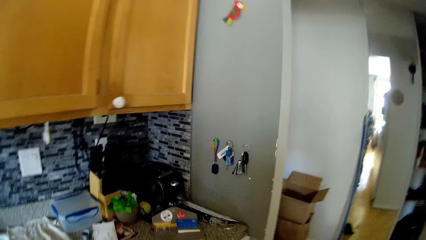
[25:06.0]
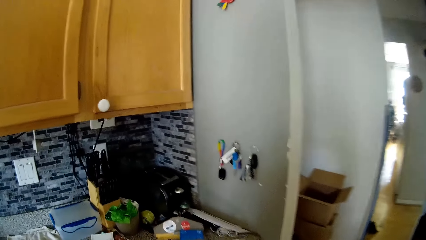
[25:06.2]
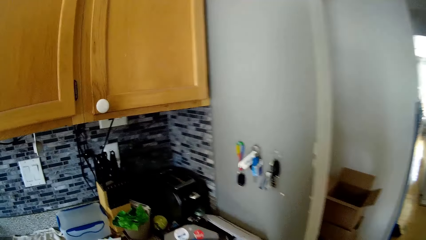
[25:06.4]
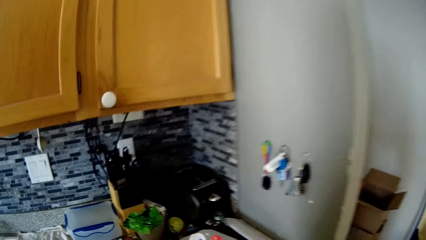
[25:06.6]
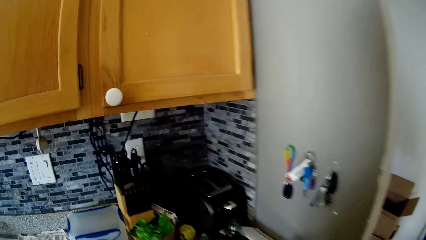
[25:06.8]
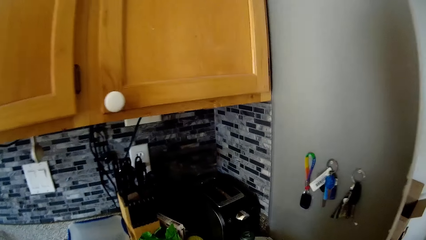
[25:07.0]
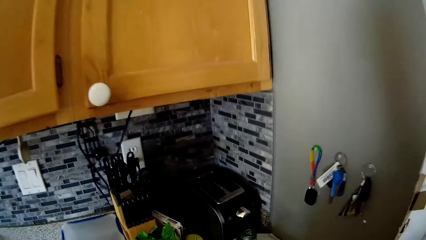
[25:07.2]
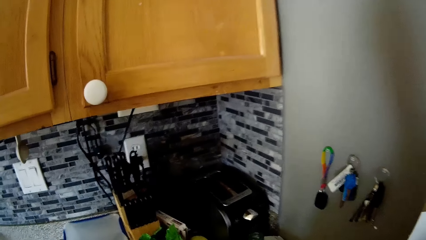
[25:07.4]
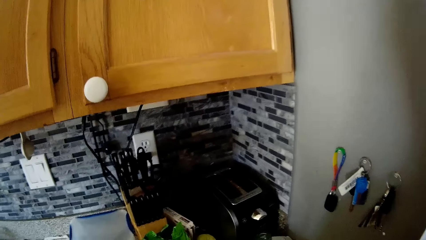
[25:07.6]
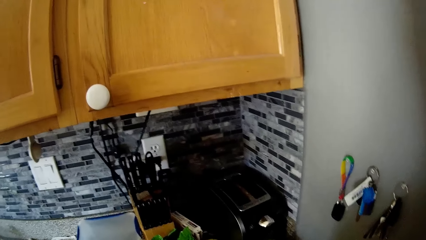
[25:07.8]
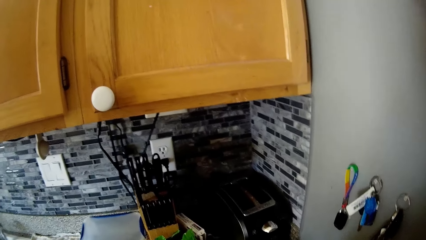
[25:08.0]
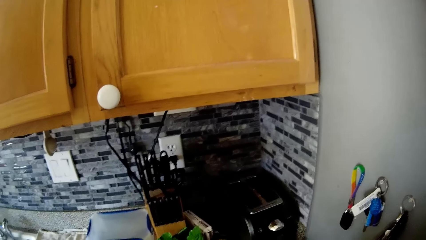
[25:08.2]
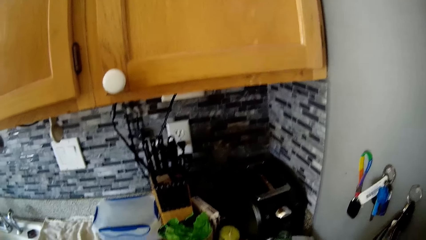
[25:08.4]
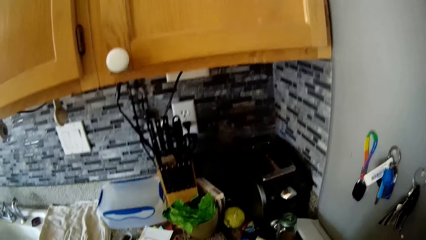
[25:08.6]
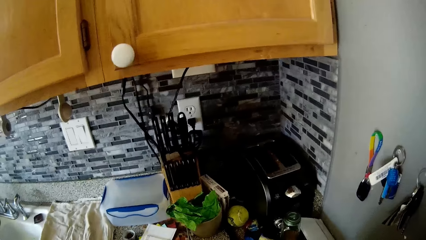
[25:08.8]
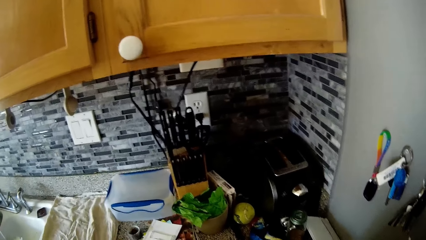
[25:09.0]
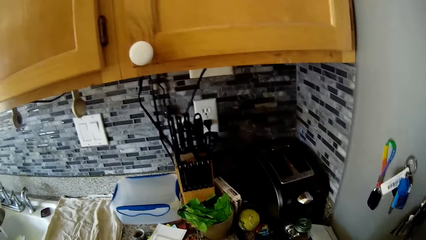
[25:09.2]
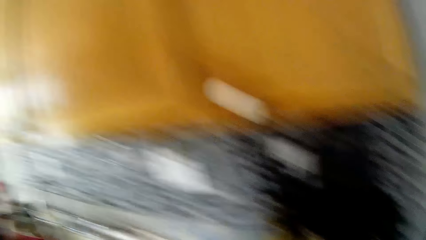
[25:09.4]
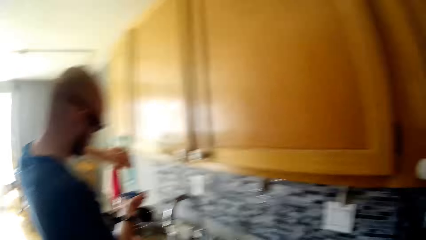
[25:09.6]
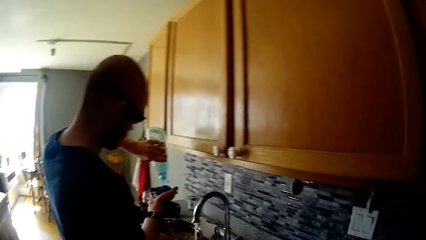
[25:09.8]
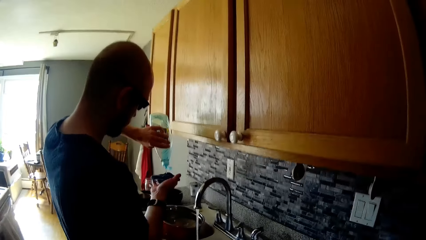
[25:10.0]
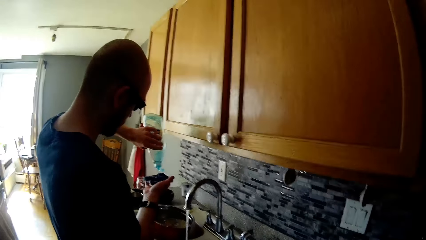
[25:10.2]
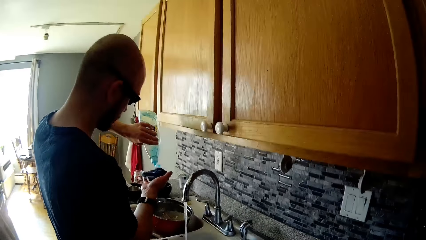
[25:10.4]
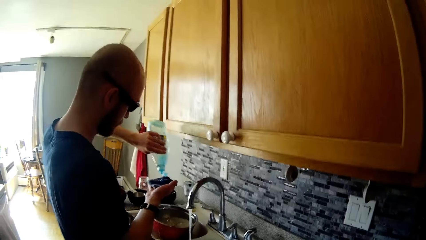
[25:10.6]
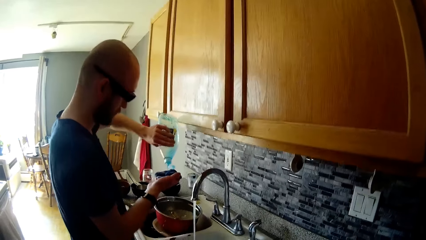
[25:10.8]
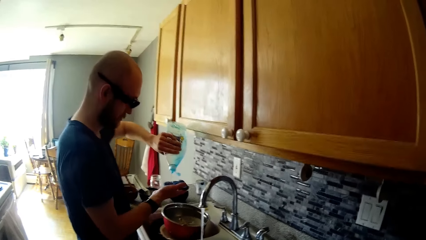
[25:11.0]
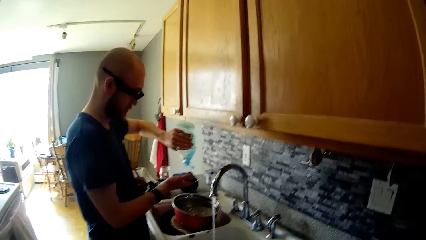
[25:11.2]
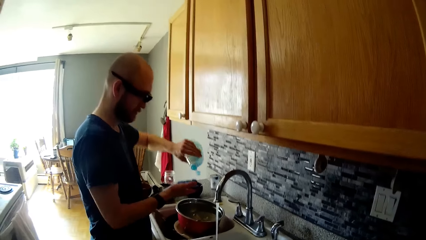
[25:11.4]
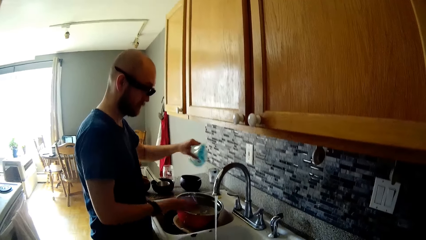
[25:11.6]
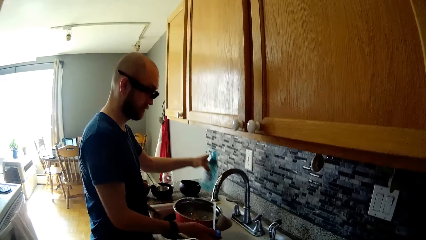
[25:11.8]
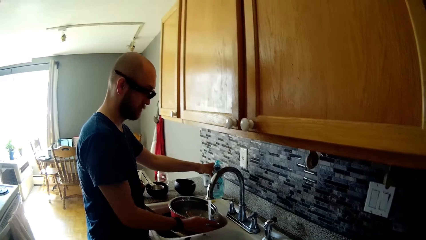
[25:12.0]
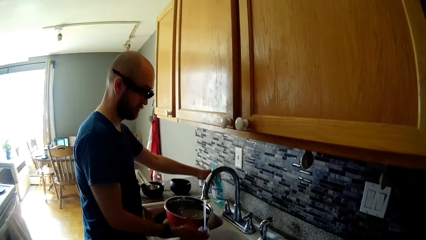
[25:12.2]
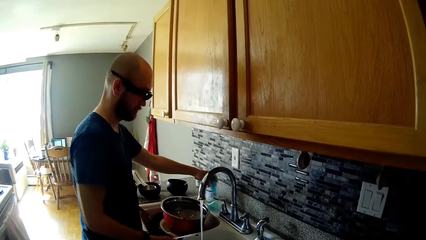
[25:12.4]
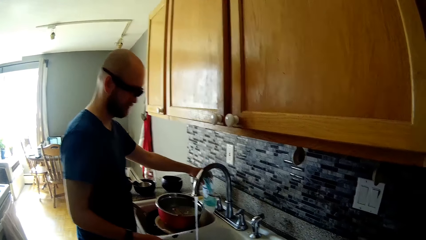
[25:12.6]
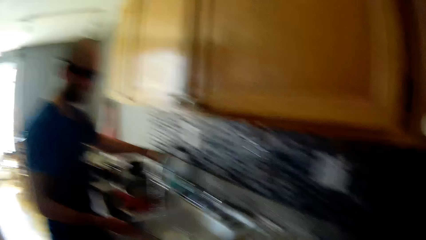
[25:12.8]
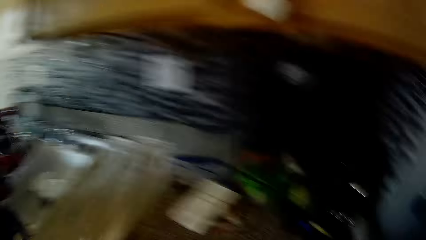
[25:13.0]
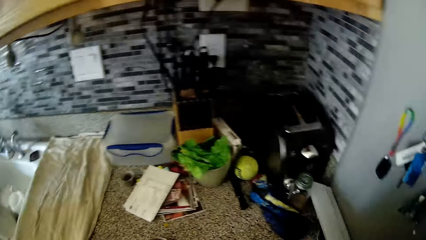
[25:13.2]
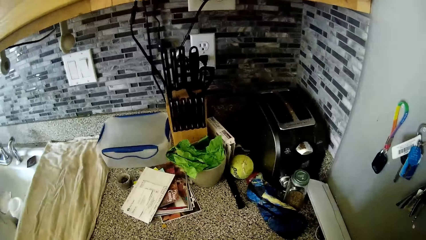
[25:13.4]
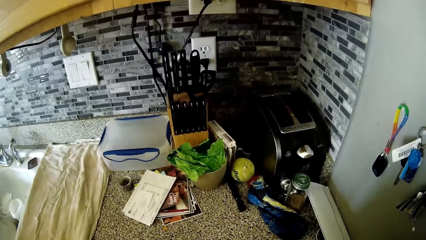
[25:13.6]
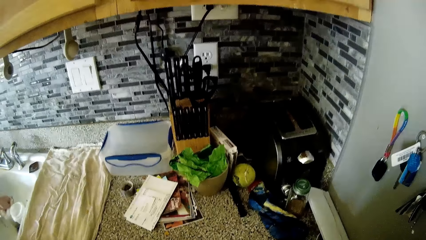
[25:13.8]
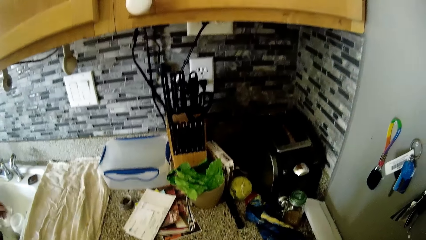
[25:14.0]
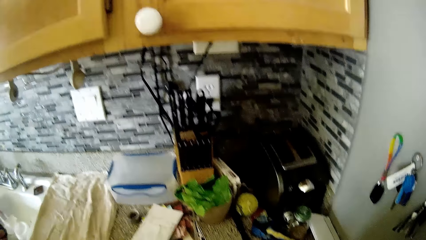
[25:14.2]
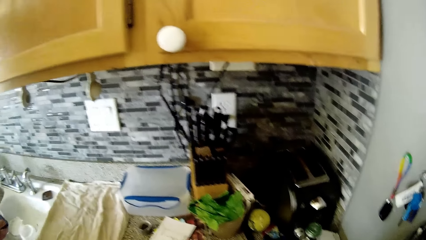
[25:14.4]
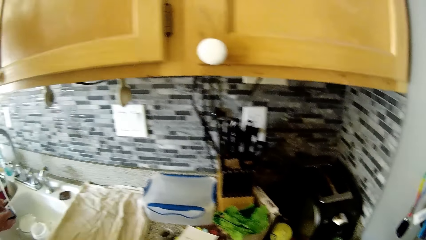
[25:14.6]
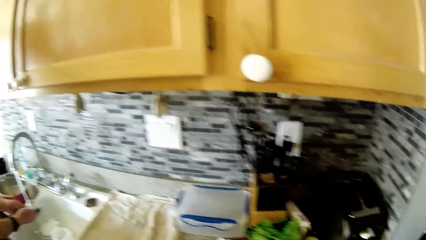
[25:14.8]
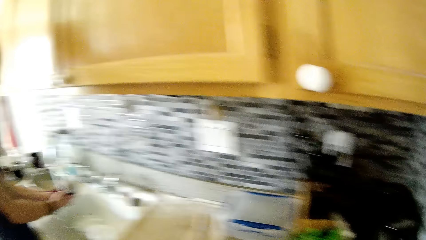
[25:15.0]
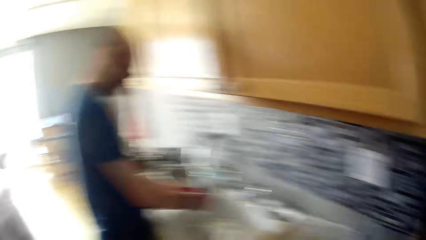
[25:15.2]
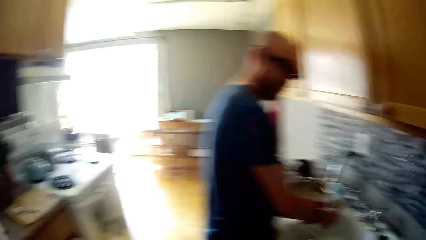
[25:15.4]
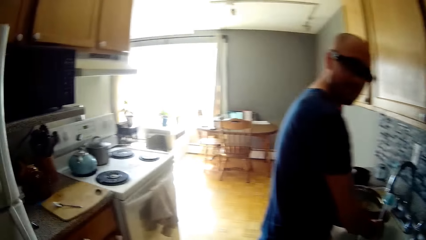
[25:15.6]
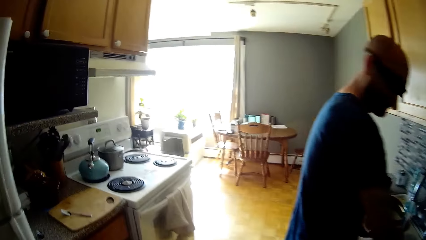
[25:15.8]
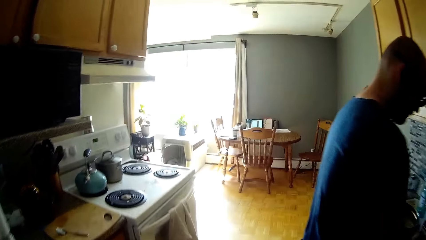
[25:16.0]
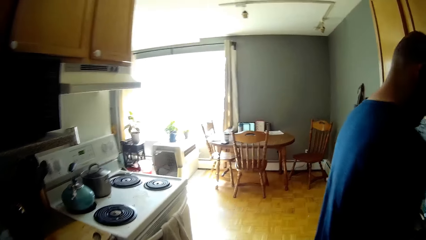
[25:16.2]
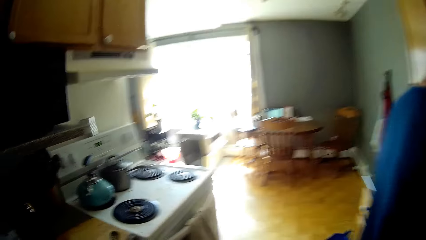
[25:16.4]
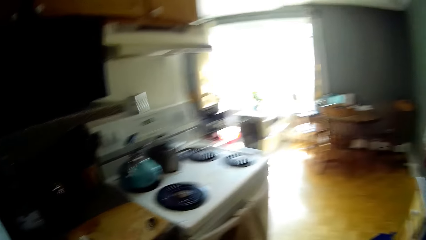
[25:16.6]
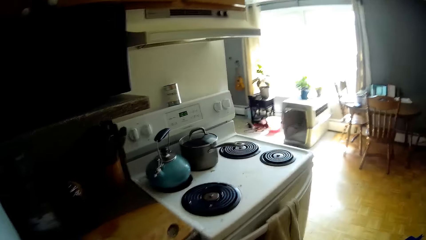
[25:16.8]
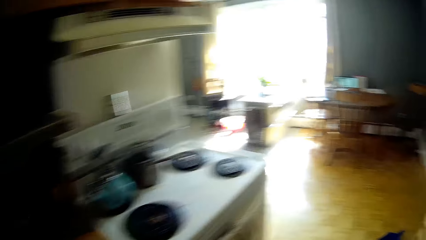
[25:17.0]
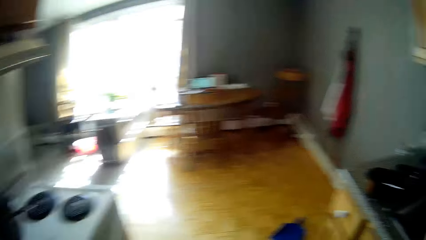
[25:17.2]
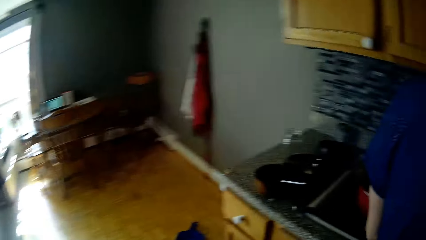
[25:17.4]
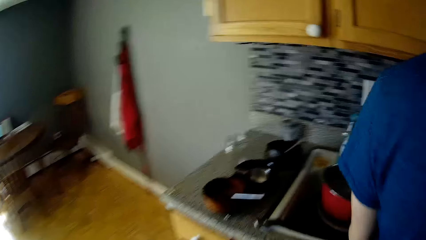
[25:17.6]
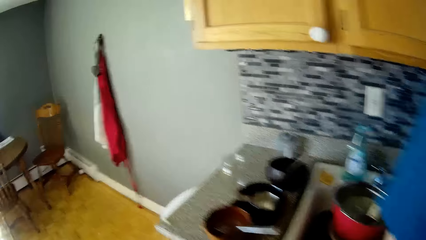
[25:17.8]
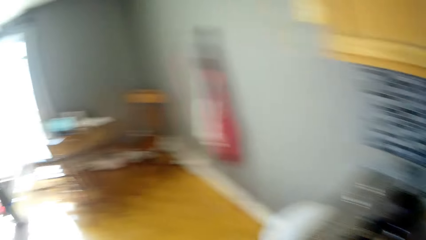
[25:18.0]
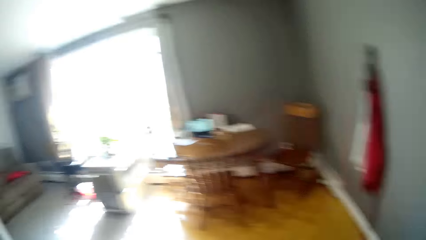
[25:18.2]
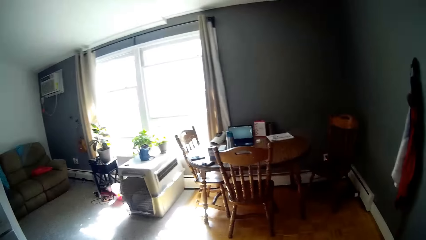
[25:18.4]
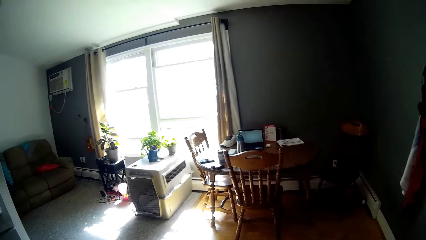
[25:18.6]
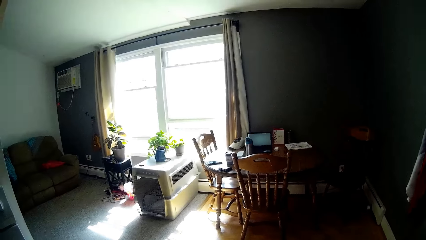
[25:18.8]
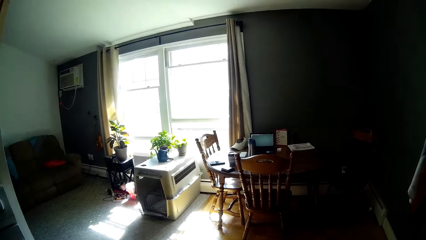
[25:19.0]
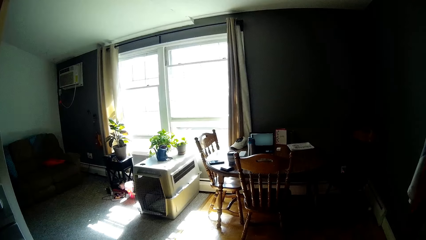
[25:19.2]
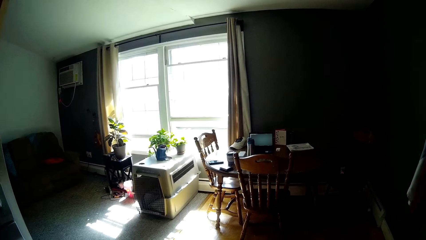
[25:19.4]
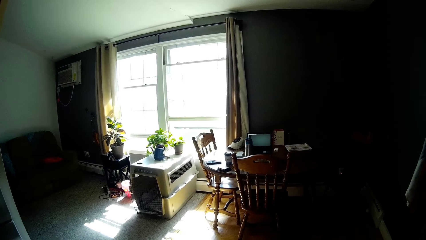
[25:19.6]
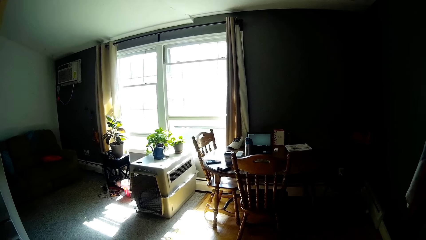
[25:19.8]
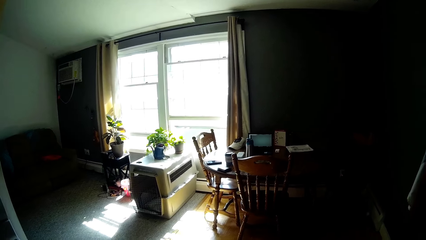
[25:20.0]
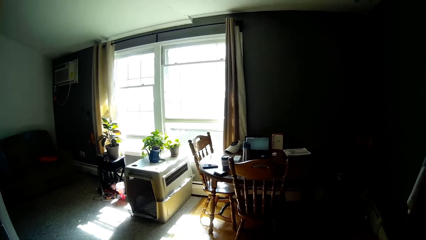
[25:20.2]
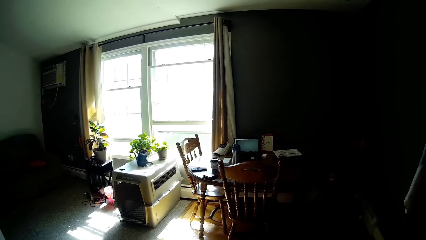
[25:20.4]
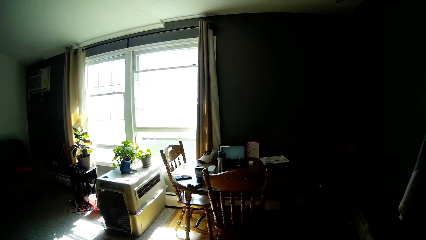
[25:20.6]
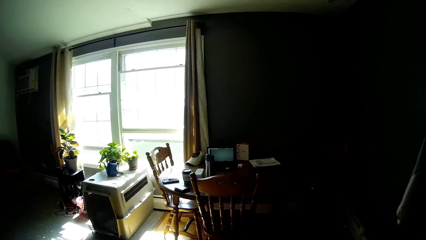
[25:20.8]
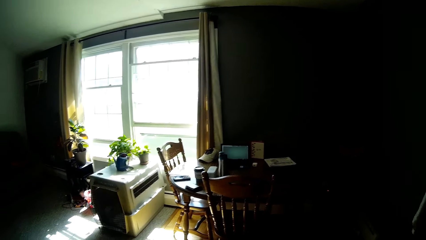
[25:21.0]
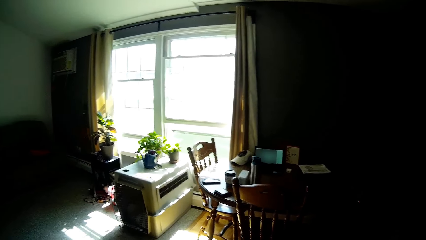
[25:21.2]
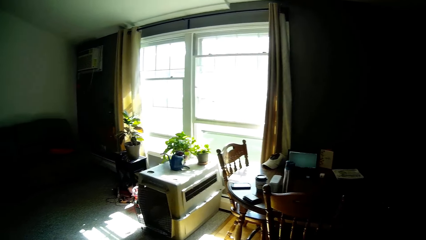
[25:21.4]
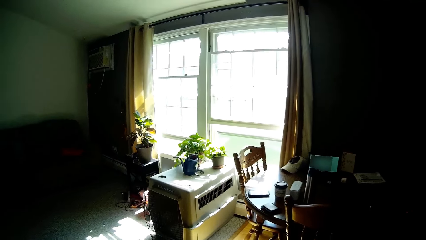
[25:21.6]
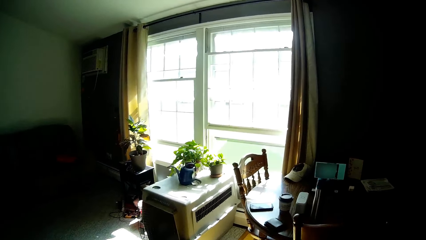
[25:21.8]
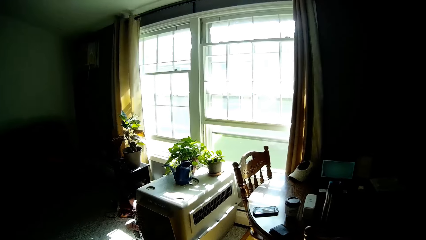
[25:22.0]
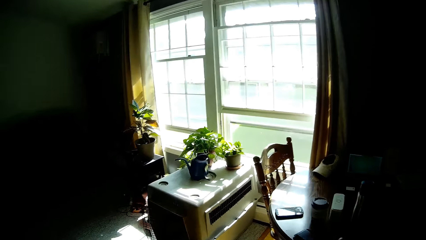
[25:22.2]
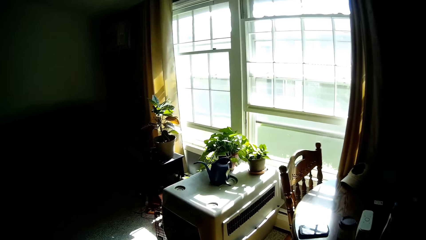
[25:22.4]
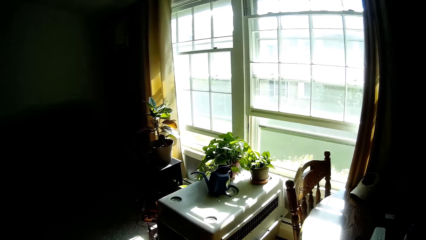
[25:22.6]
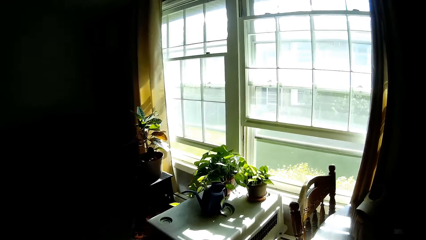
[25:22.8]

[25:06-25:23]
The camera wearer converses with a person.
